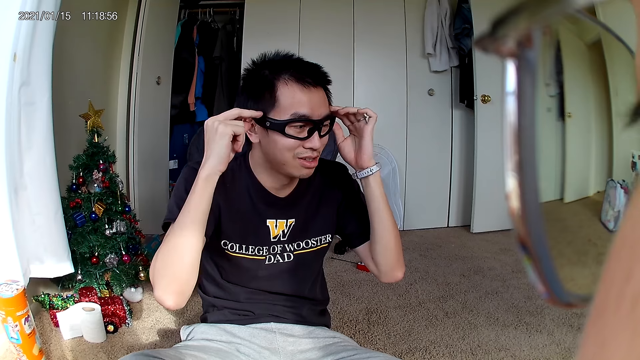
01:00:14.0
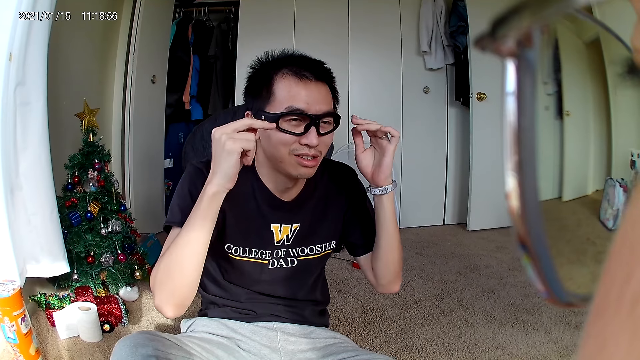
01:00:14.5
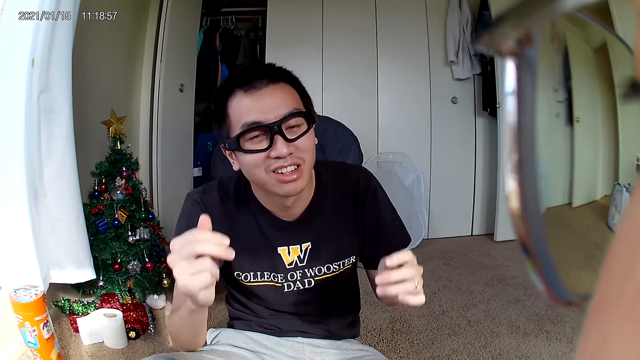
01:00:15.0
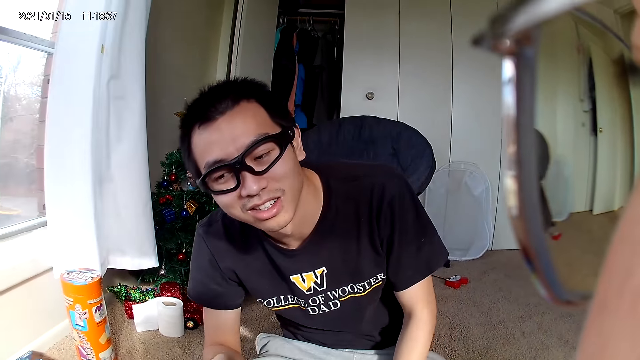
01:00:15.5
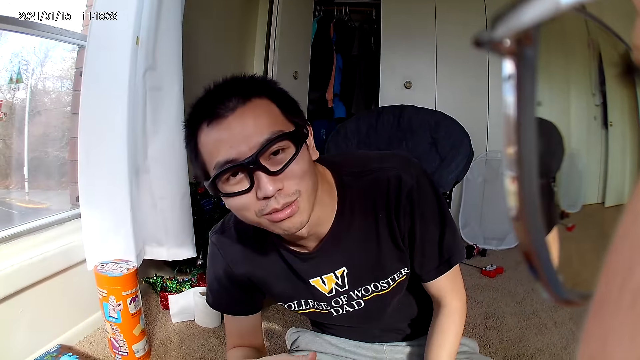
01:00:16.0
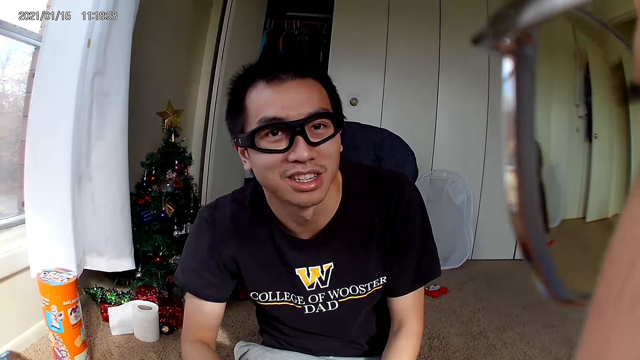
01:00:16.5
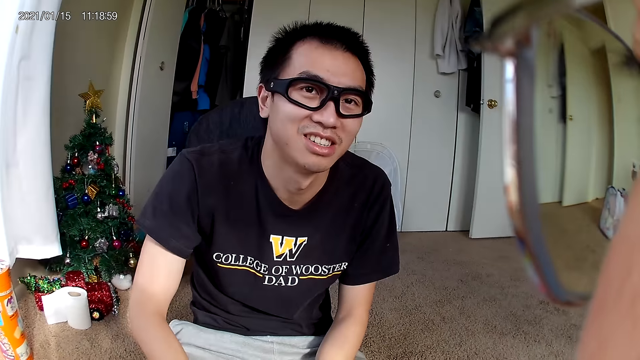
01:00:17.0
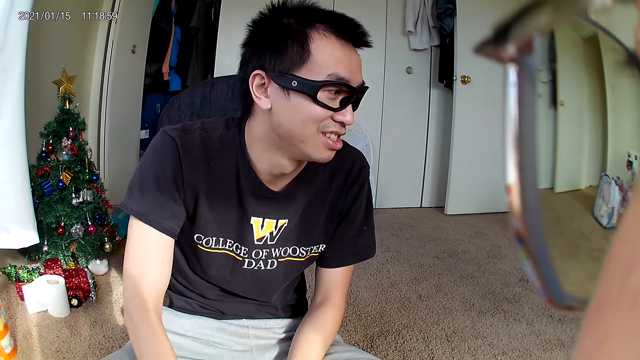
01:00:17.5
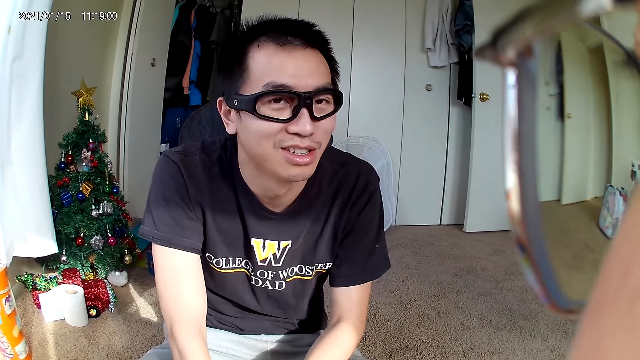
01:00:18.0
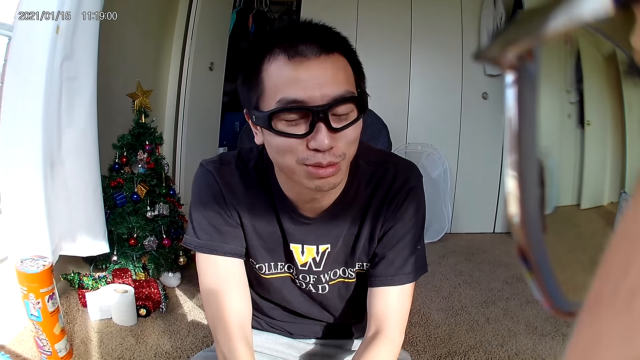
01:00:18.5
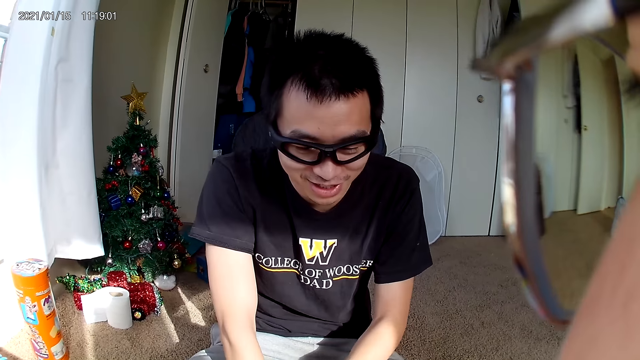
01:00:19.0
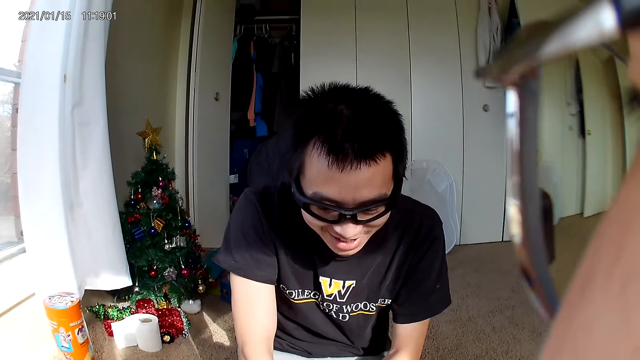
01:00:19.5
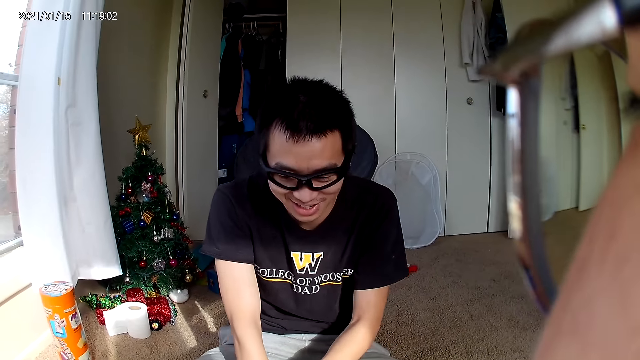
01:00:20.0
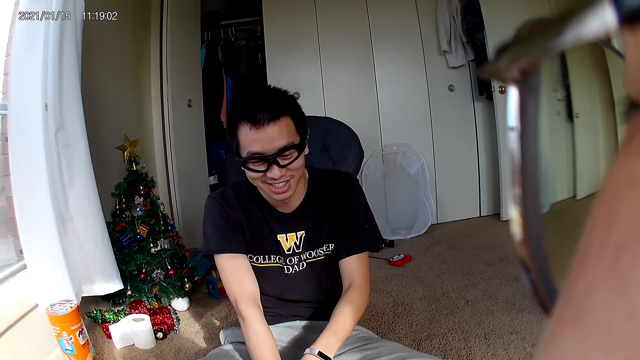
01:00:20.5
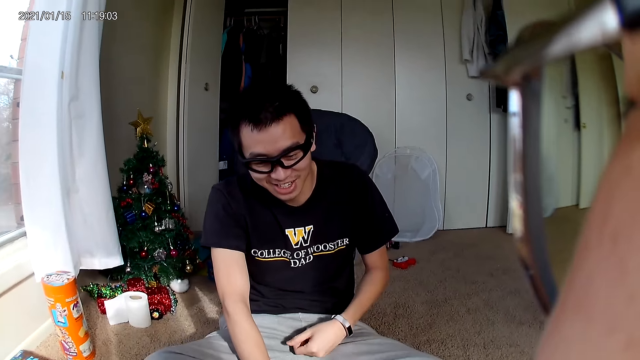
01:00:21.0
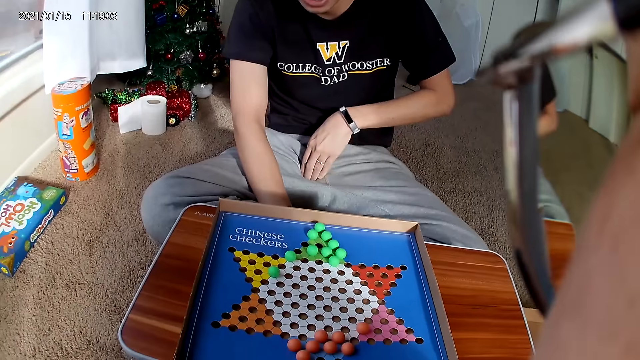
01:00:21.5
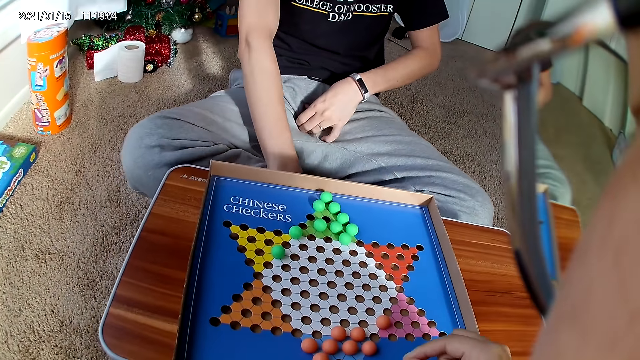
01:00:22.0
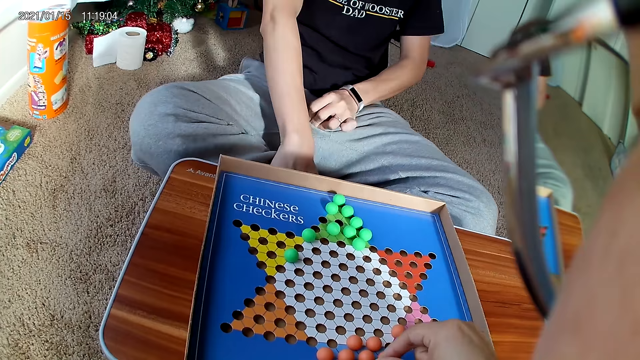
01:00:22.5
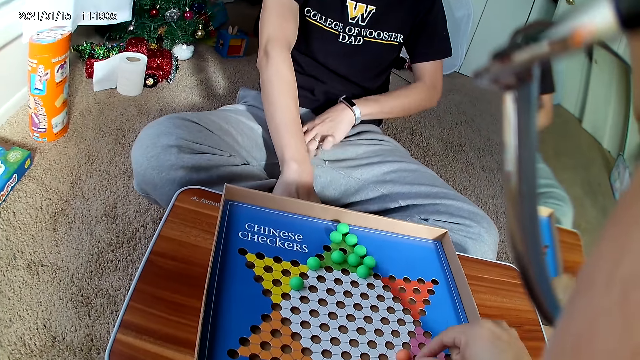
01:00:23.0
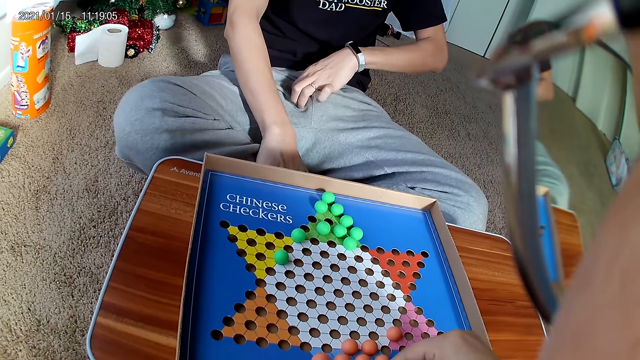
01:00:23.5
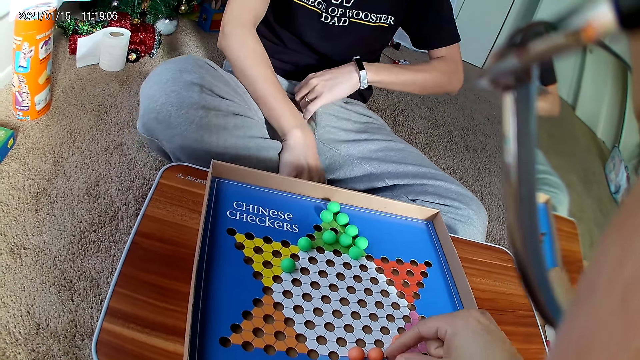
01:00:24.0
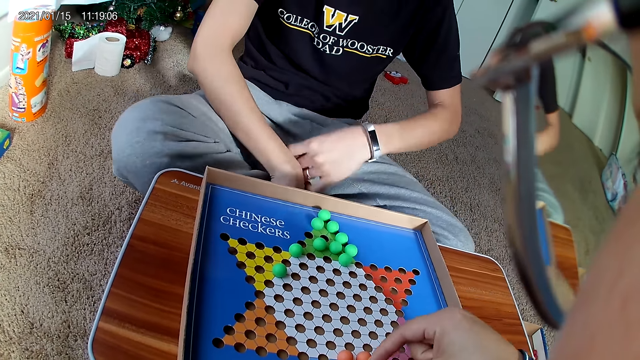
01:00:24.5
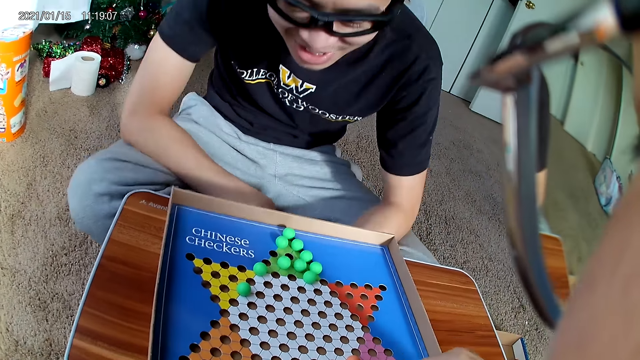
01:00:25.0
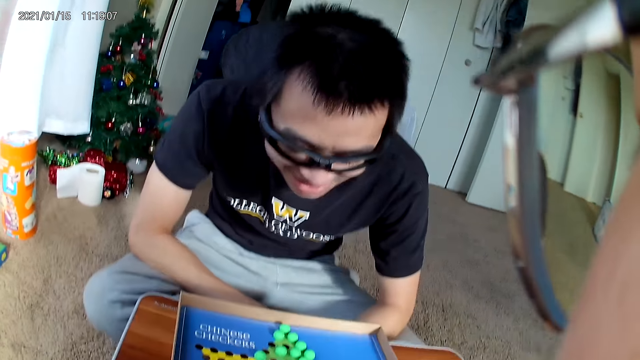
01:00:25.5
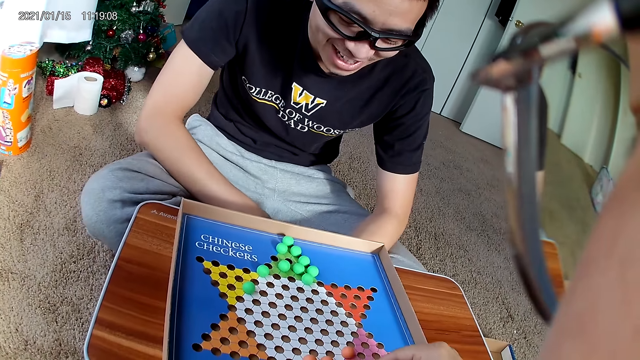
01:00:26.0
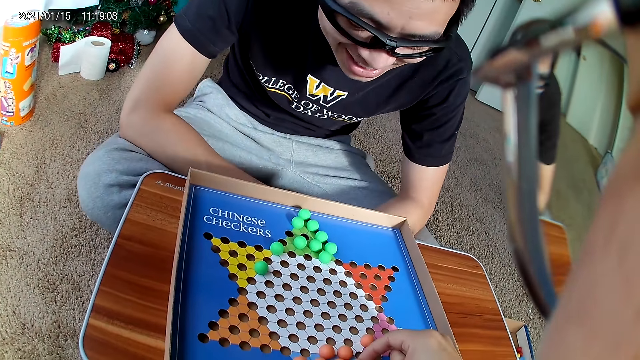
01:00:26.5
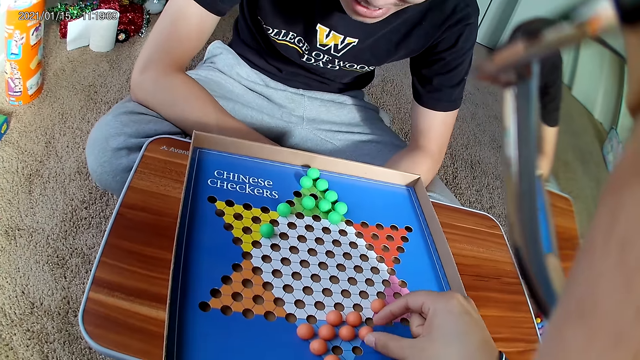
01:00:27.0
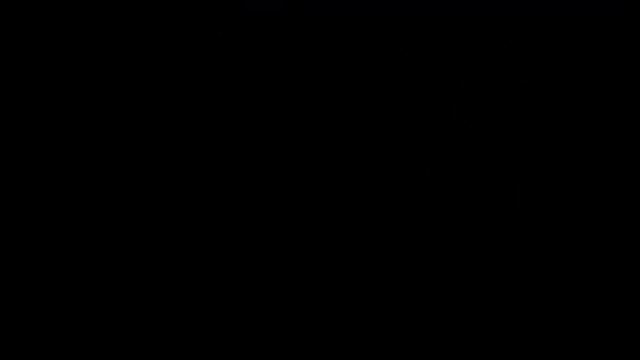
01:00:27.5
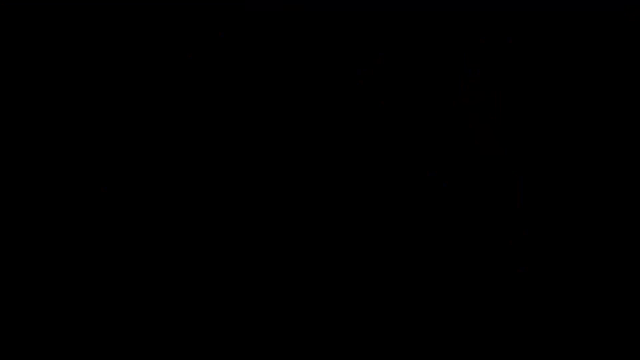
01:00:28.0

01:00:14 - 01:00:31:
A man places hands on the laps. The man rubs the cloth. The camera wearer touches the Chinese checkers.
